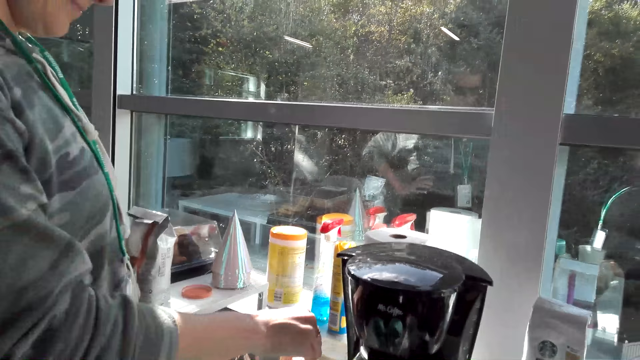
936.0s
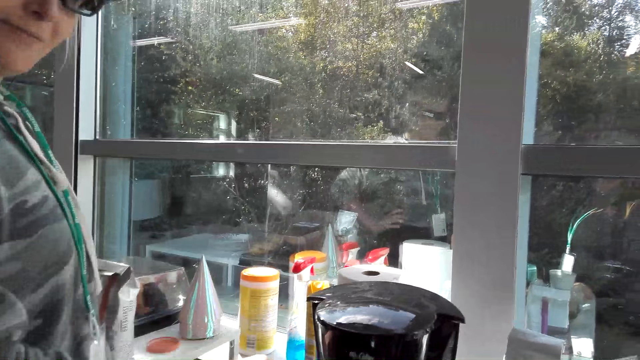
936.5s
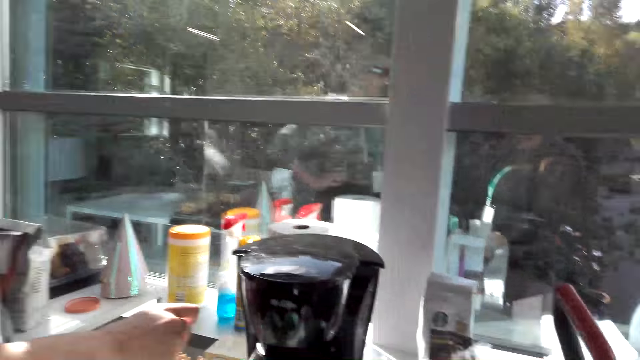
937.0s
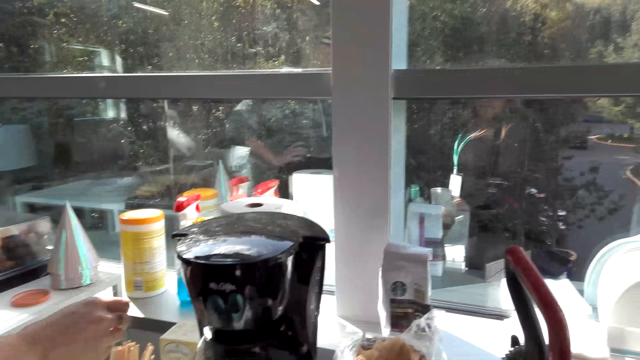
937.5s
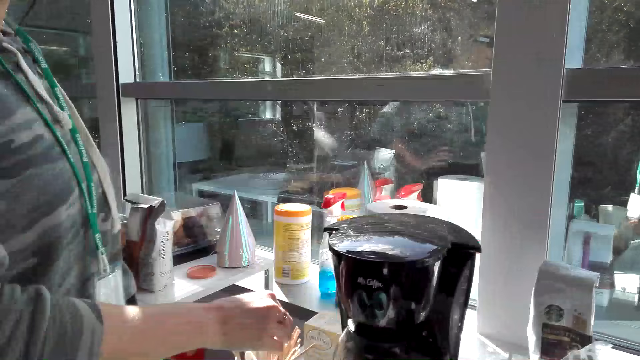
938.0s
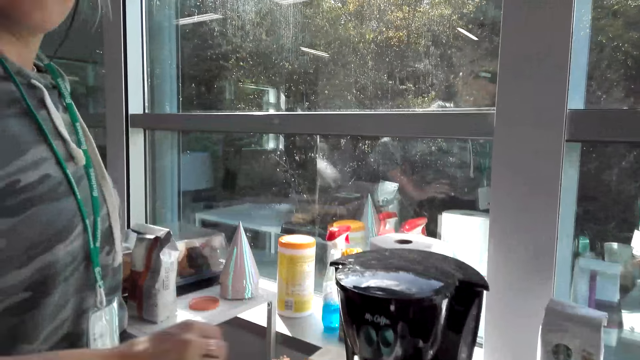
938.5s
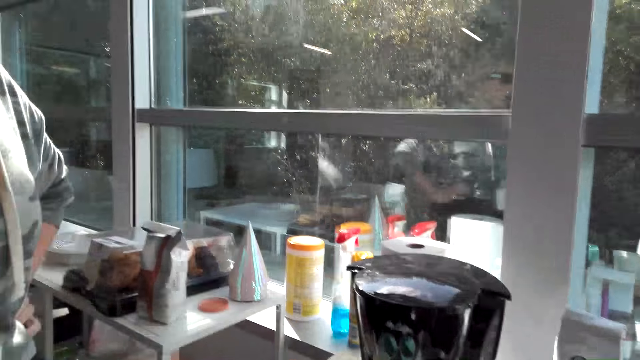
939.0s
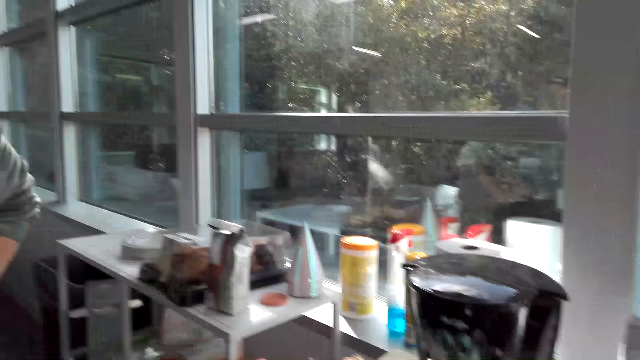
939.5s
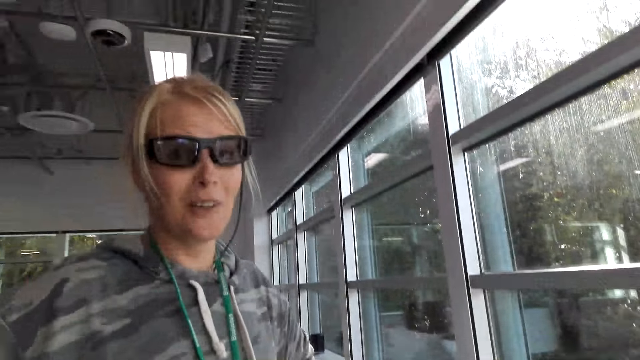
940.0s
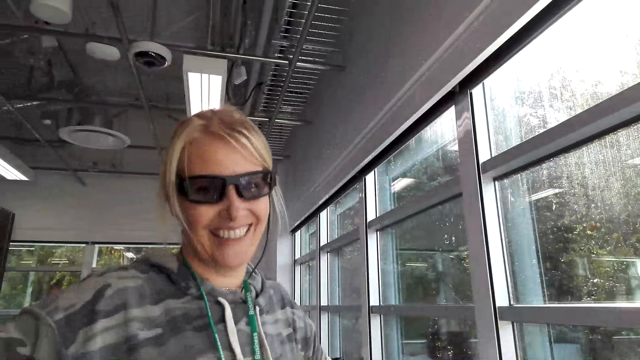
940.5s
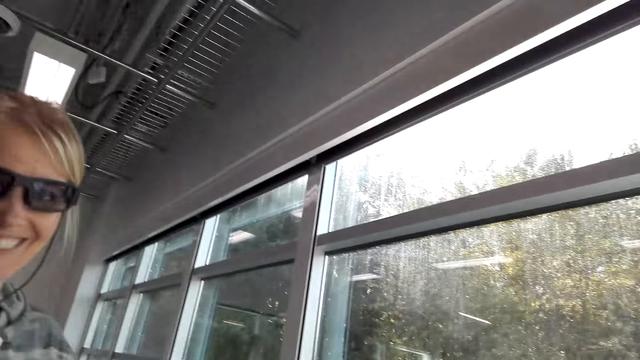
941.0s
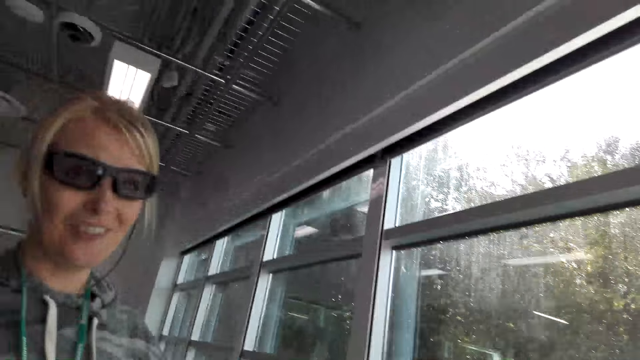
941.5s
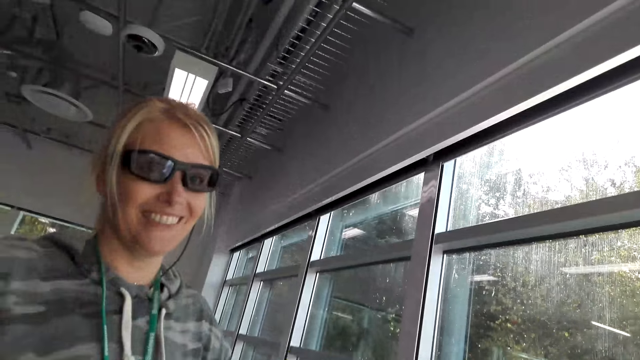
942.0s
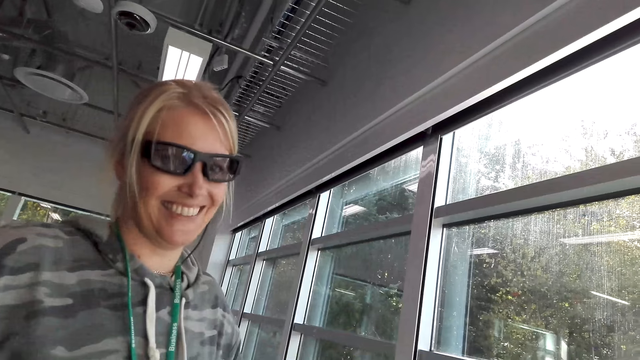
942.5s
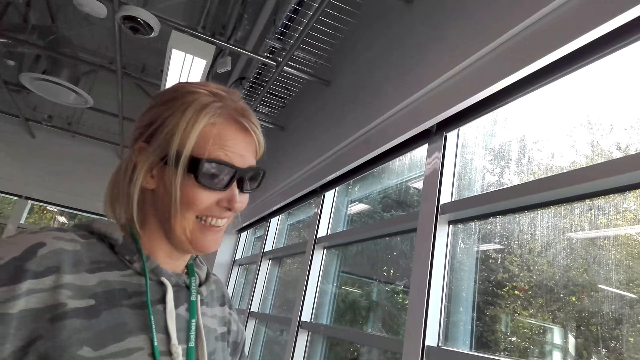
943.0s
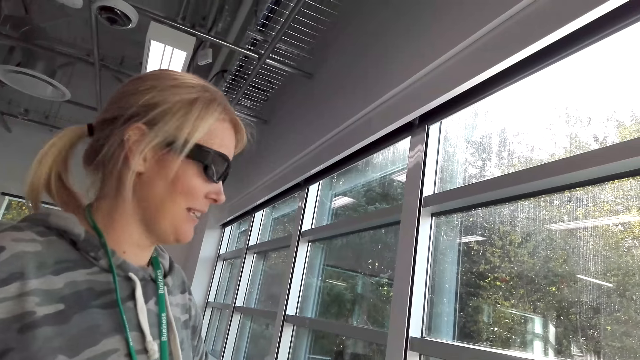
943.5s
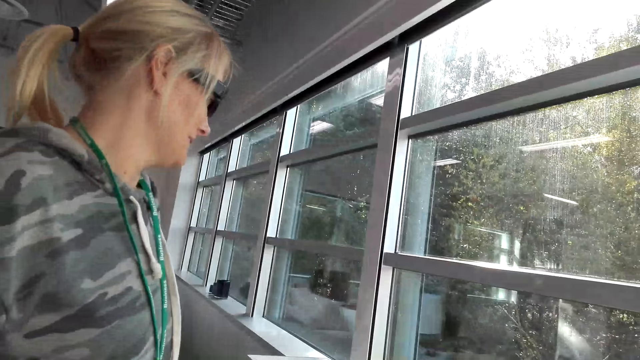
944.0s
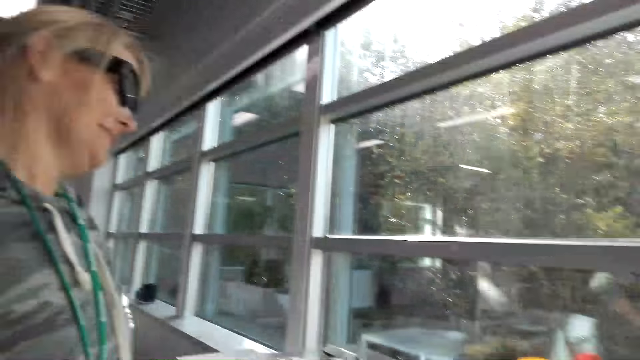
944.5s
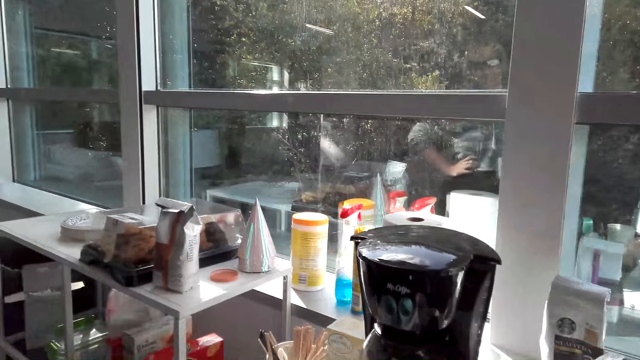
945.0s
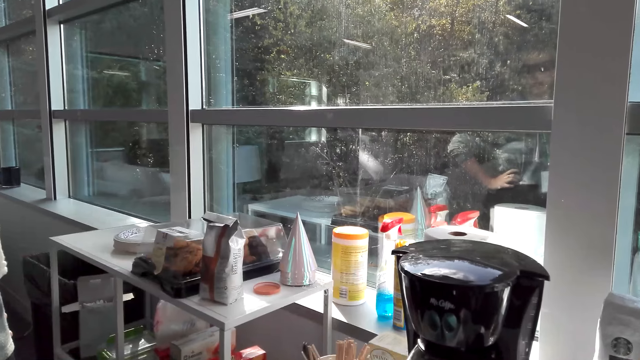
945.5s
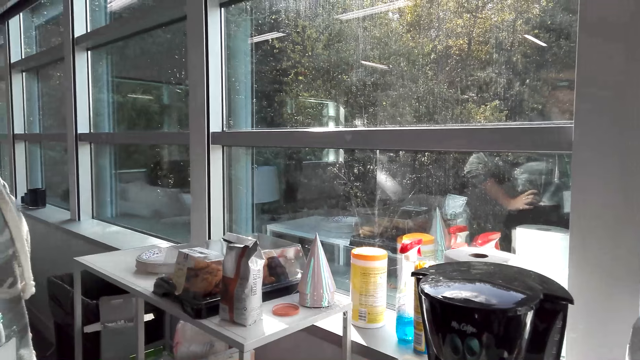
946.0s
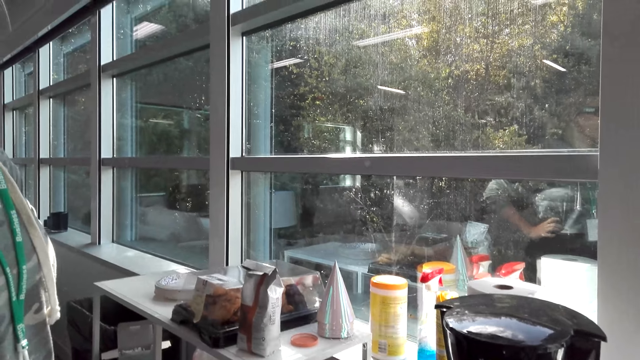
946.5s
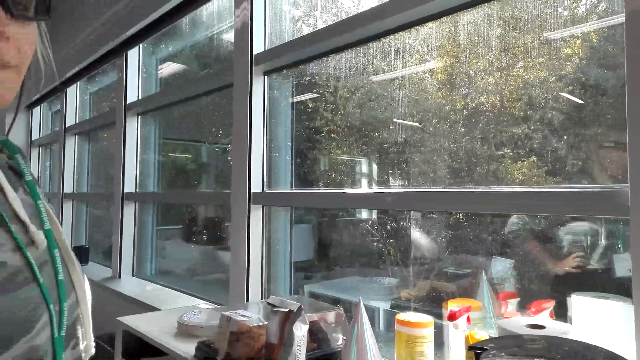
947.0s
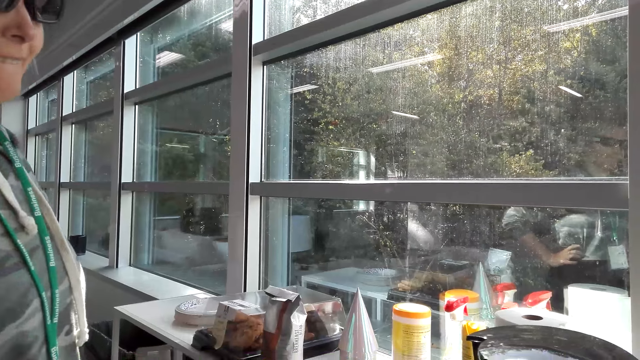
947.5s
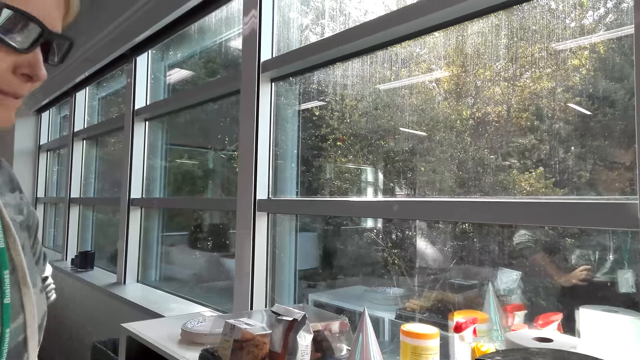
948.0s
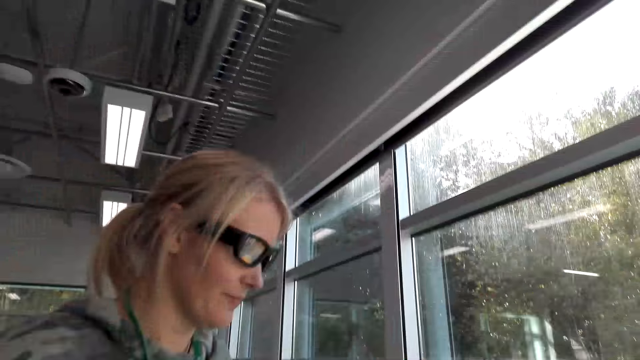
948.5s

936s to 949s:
A person talks and laughs. The camera wearer talks.

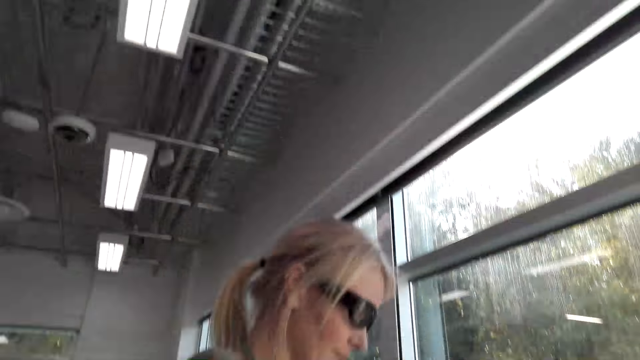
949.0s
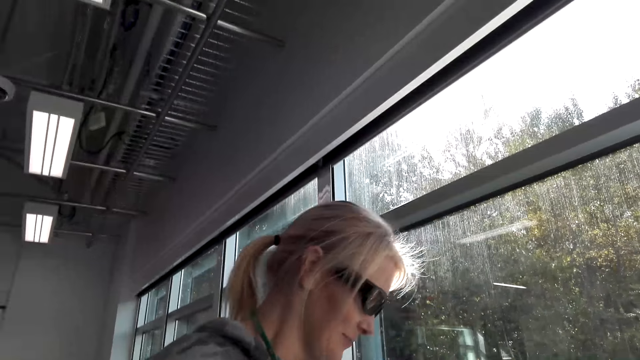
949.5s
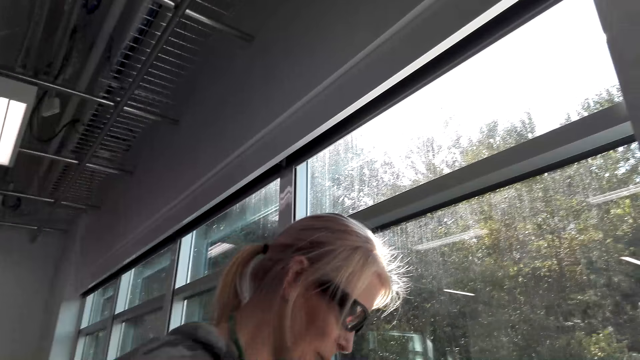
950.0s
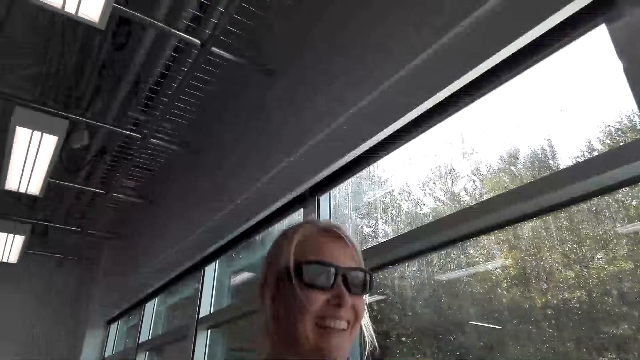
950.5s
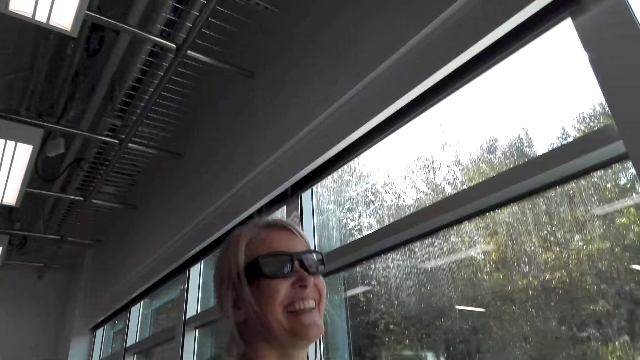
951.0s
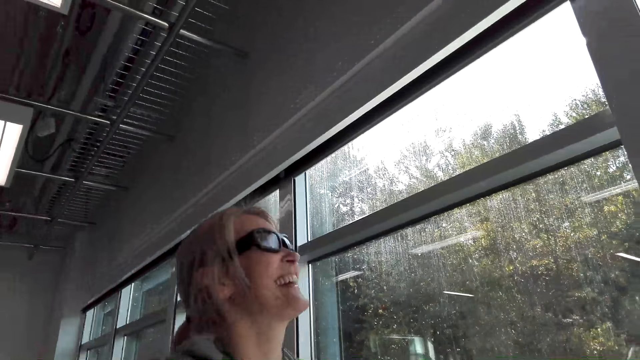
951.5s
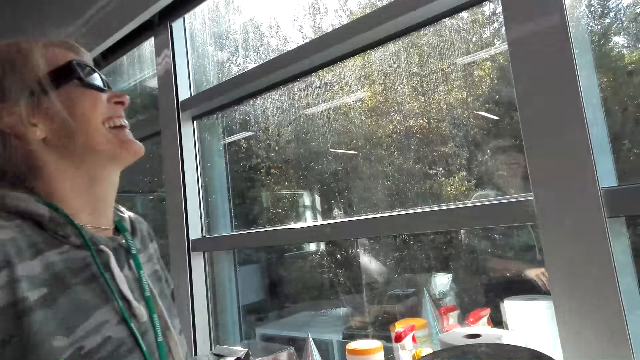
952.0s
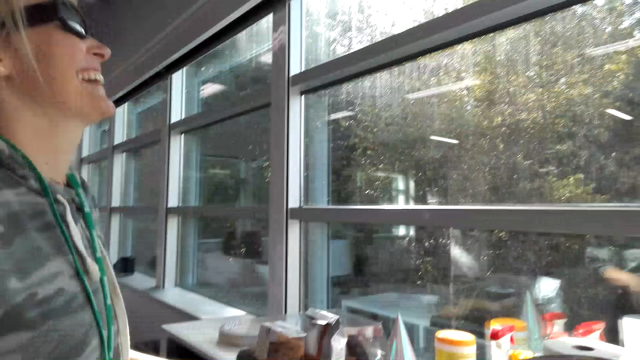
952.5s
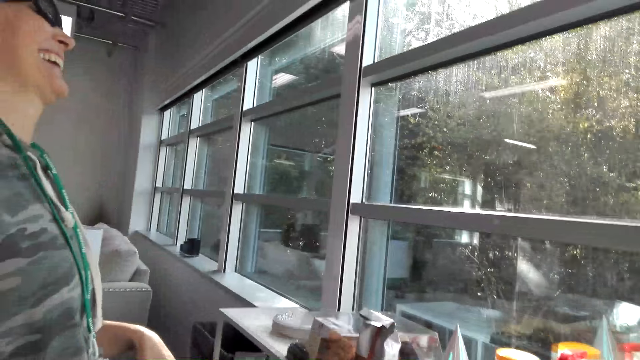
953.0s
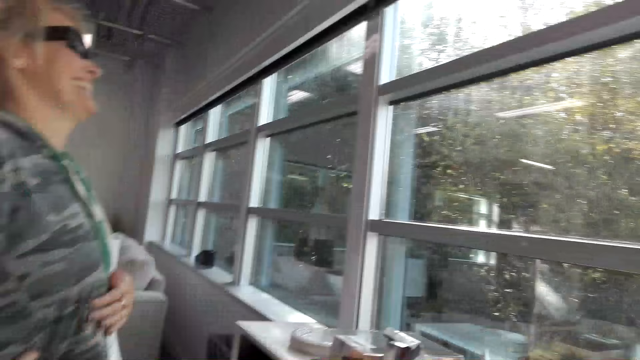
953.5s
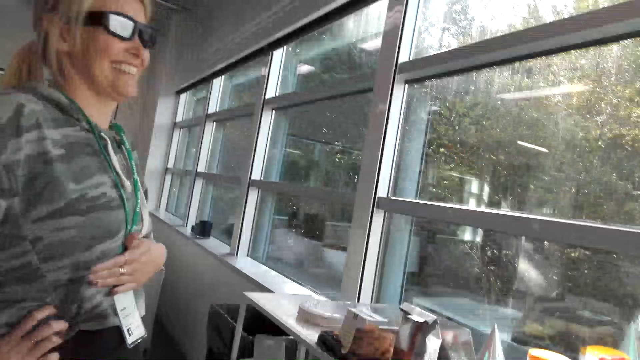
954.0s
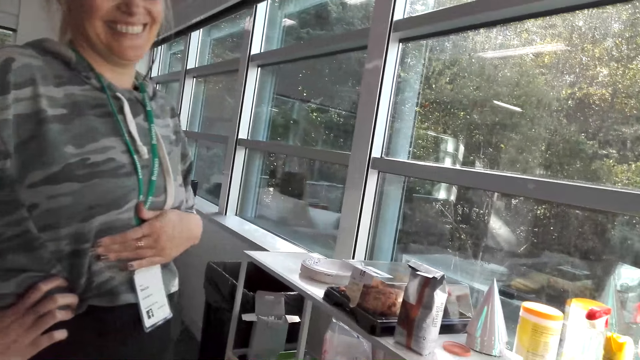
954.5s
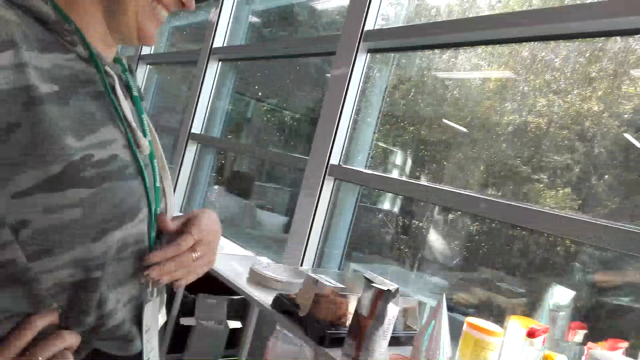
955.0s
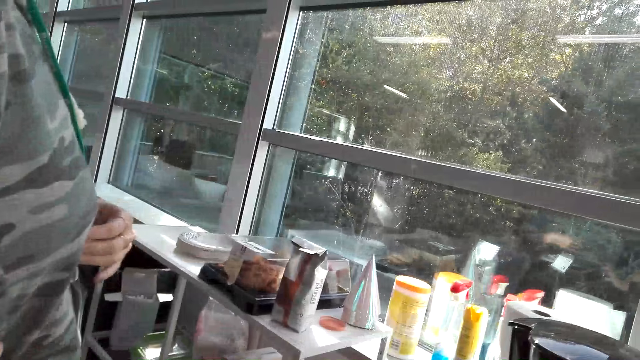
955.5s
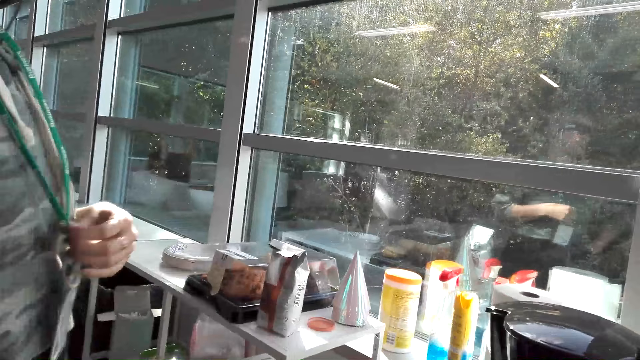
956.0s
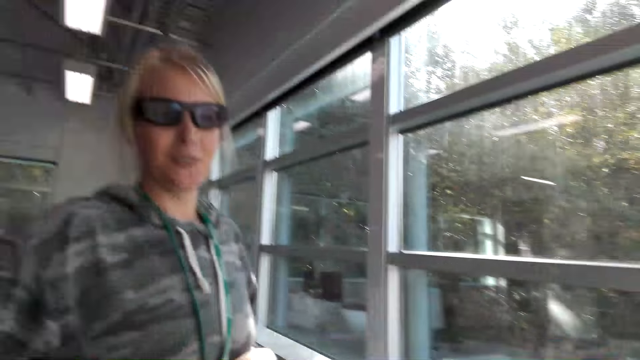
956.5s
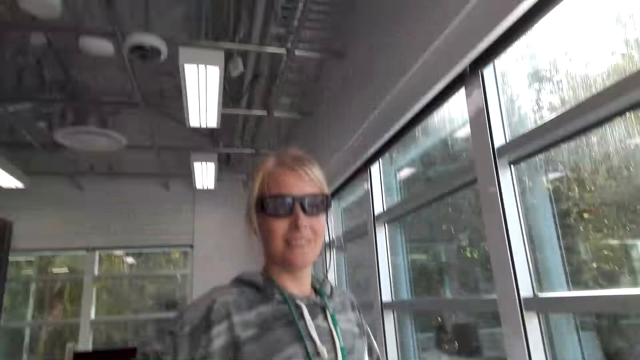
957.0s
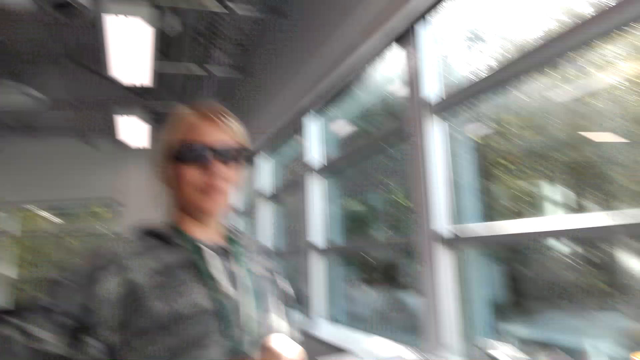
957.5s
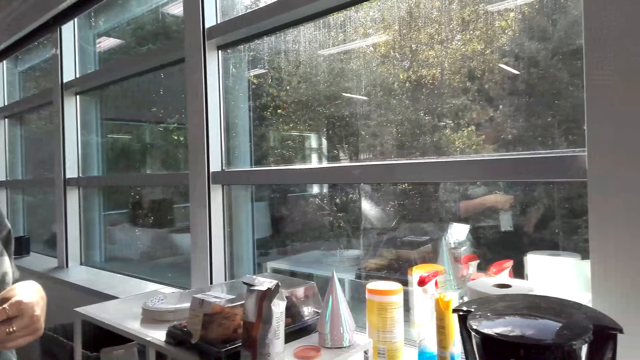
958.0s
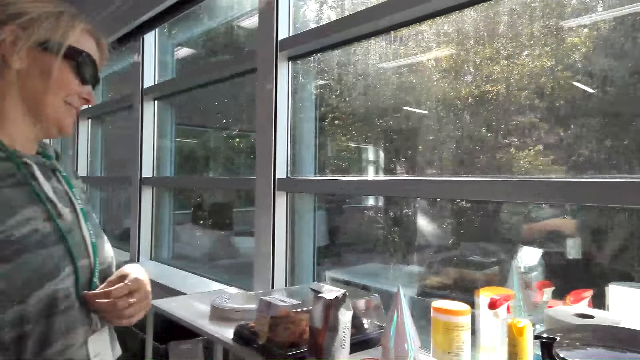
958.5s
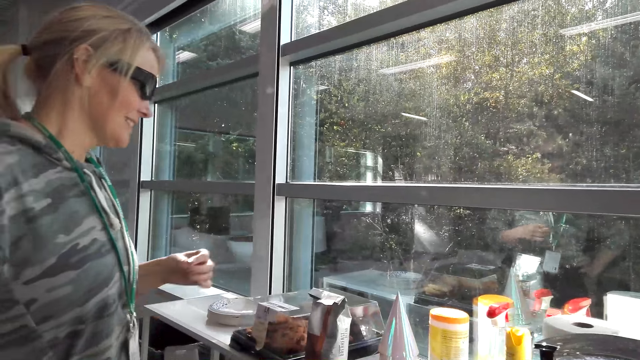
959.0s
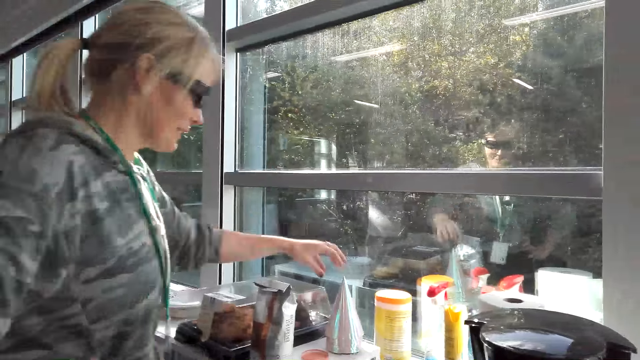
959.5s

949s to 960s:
A person places a hand on the stomach. The person talks.
